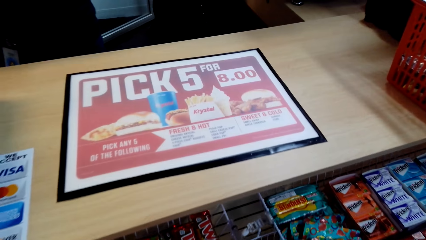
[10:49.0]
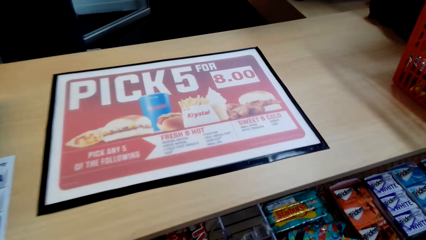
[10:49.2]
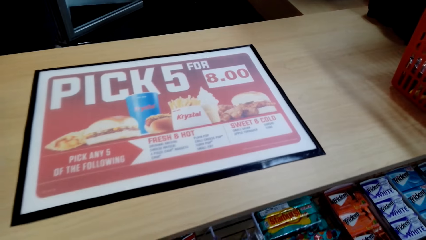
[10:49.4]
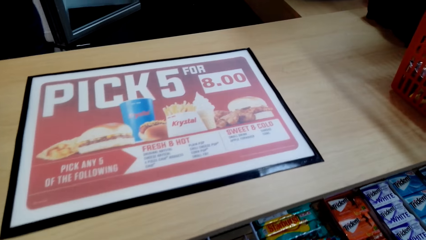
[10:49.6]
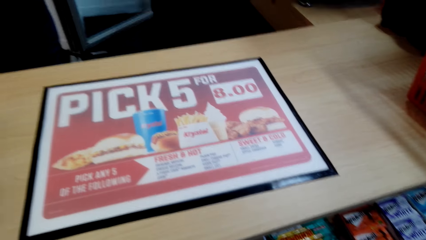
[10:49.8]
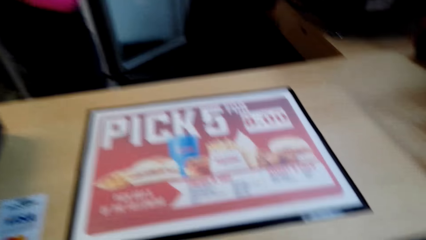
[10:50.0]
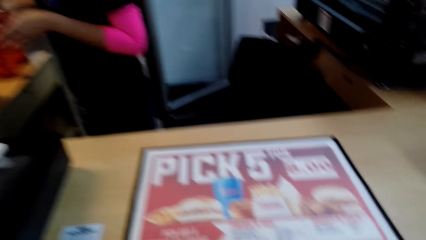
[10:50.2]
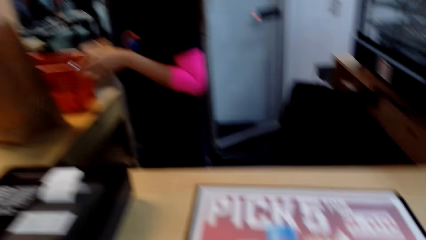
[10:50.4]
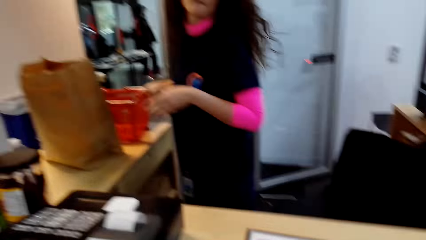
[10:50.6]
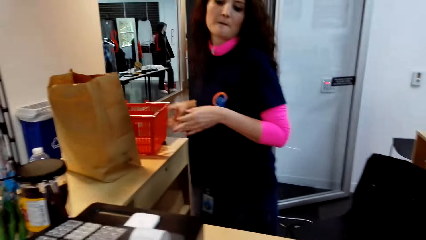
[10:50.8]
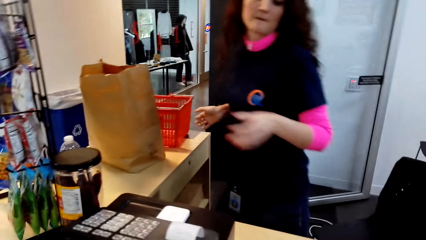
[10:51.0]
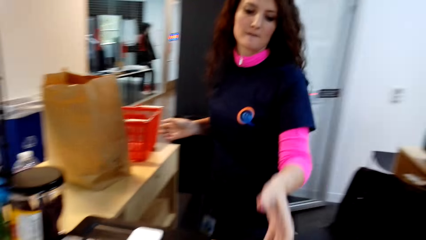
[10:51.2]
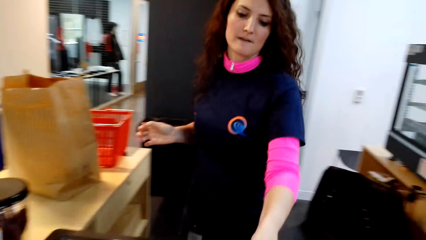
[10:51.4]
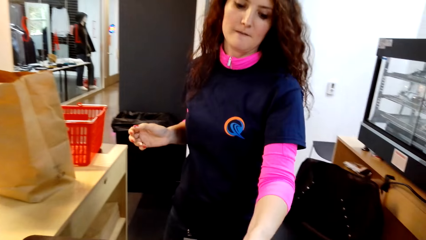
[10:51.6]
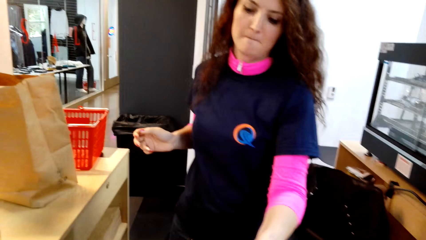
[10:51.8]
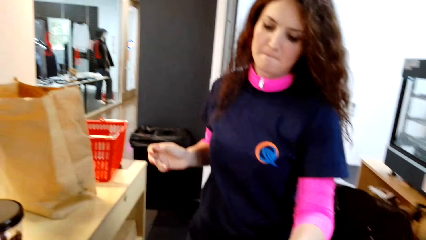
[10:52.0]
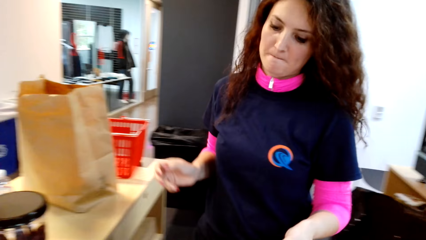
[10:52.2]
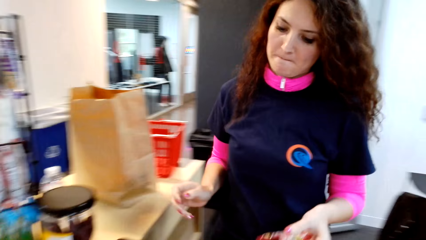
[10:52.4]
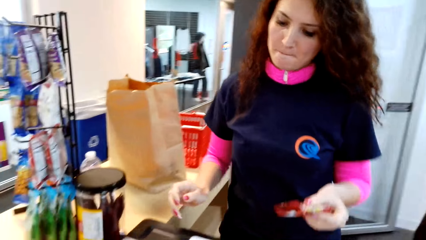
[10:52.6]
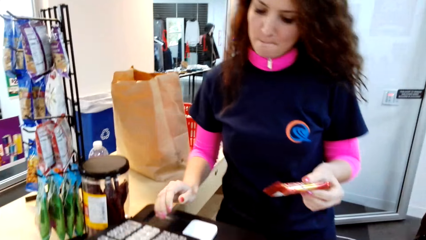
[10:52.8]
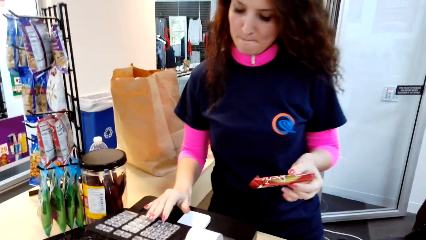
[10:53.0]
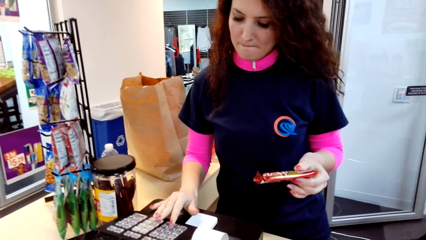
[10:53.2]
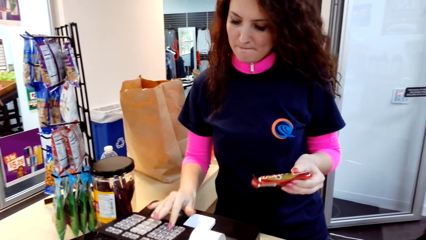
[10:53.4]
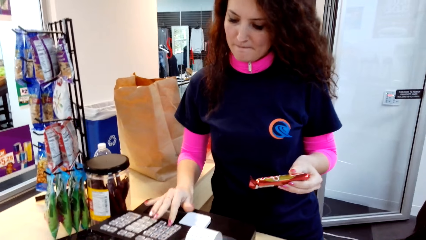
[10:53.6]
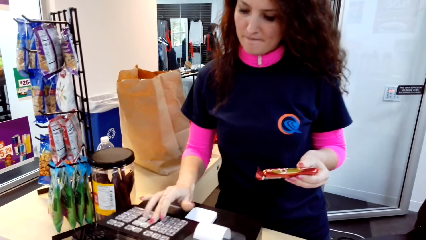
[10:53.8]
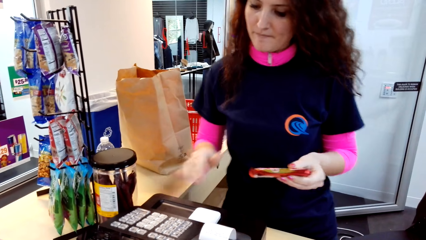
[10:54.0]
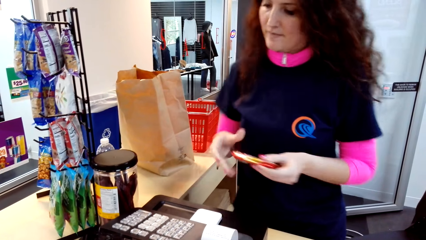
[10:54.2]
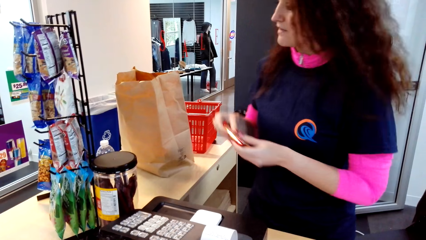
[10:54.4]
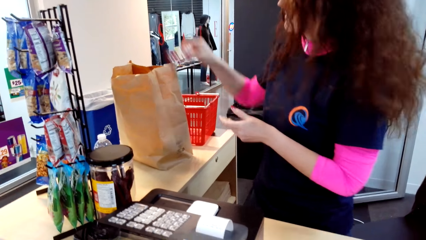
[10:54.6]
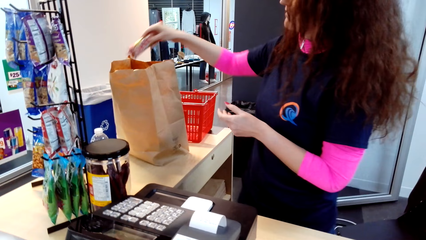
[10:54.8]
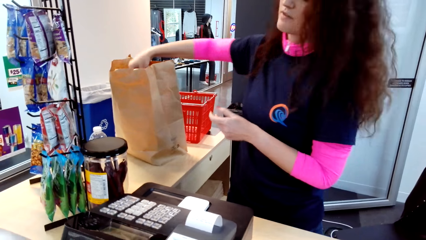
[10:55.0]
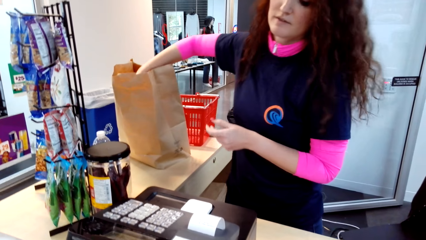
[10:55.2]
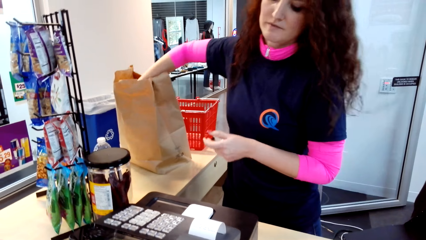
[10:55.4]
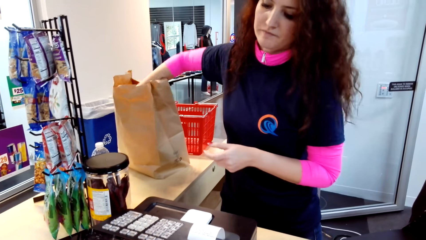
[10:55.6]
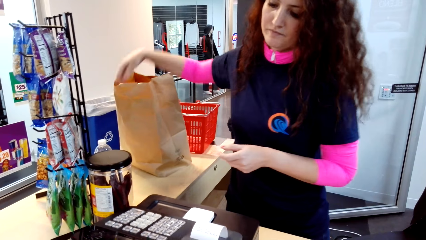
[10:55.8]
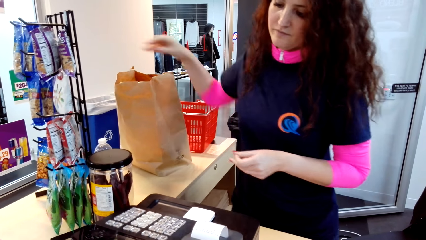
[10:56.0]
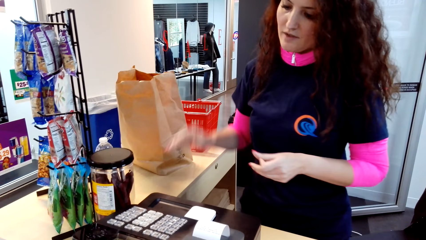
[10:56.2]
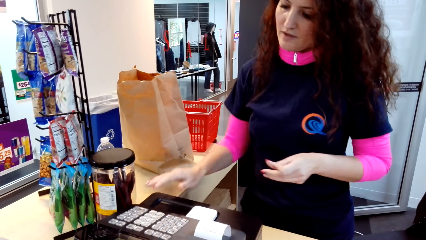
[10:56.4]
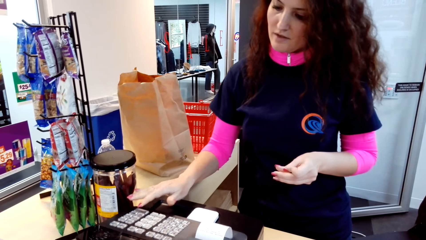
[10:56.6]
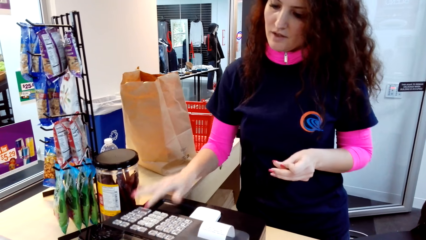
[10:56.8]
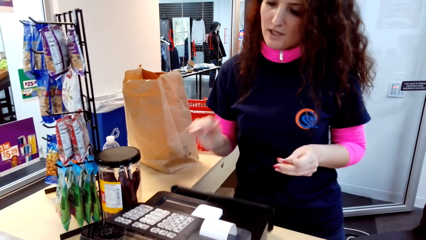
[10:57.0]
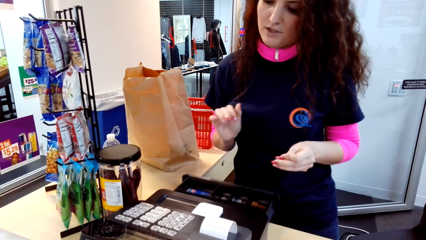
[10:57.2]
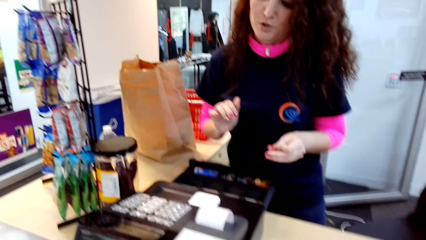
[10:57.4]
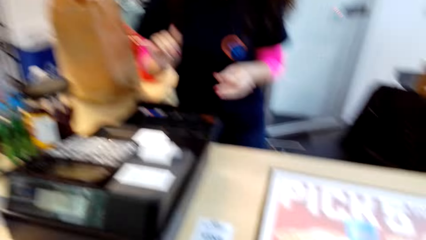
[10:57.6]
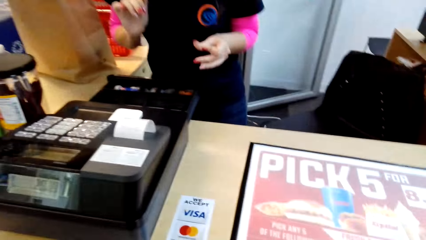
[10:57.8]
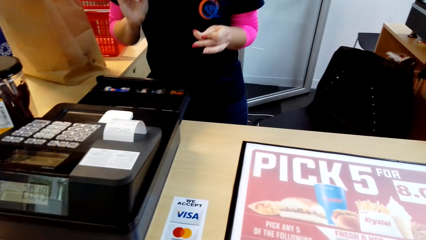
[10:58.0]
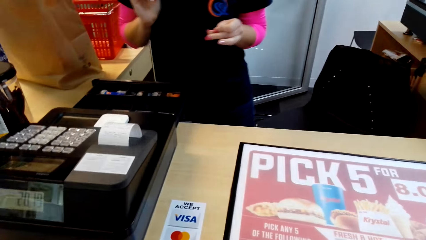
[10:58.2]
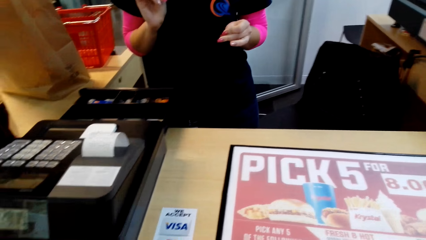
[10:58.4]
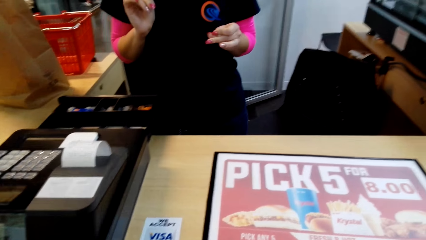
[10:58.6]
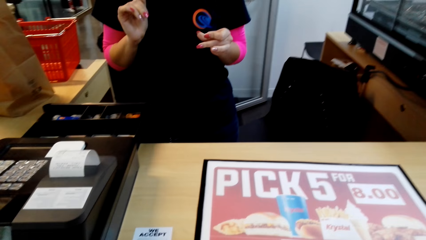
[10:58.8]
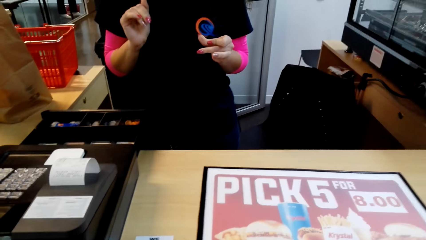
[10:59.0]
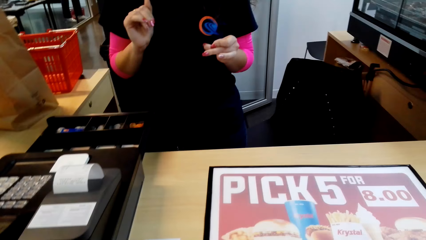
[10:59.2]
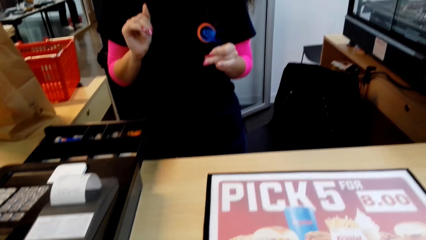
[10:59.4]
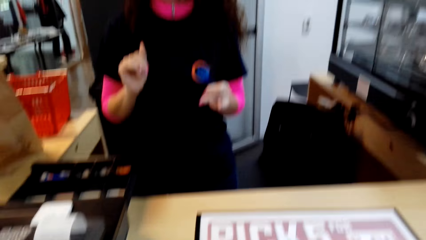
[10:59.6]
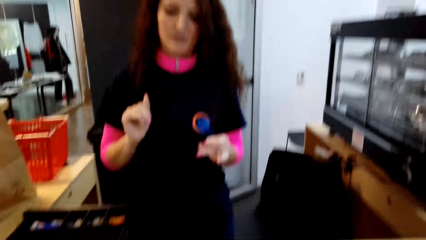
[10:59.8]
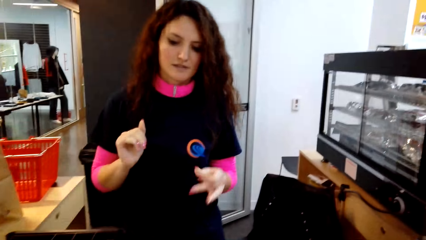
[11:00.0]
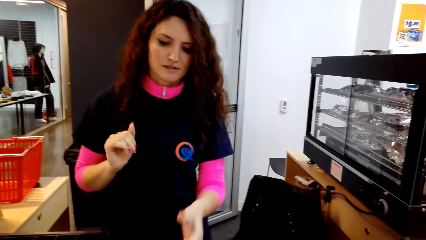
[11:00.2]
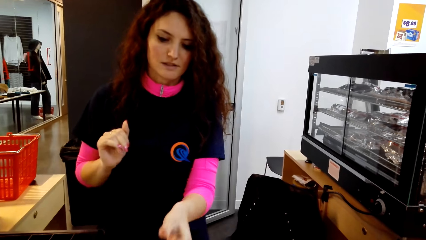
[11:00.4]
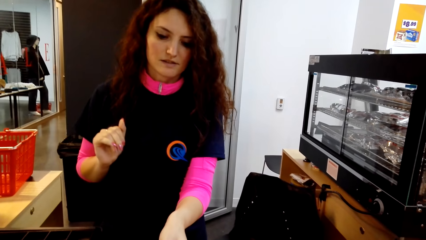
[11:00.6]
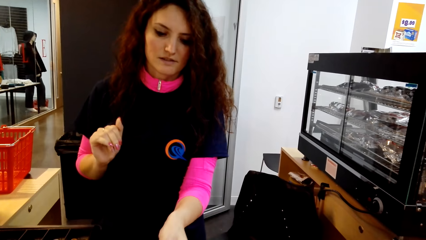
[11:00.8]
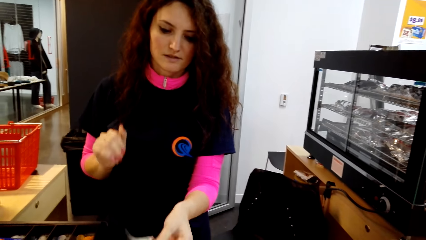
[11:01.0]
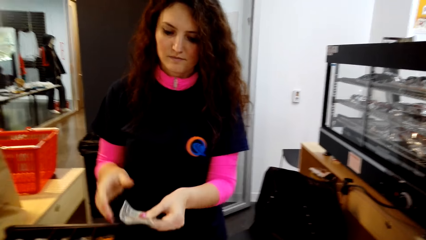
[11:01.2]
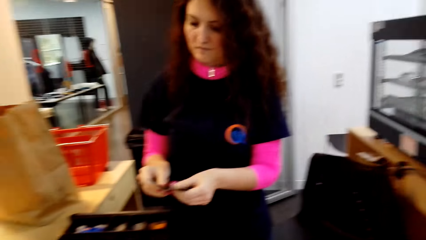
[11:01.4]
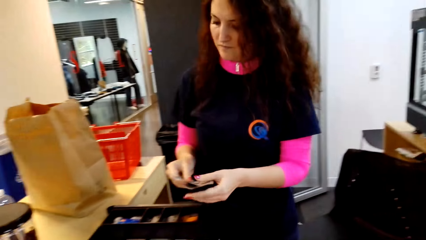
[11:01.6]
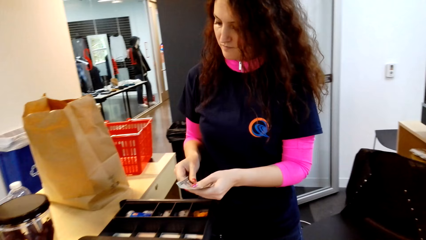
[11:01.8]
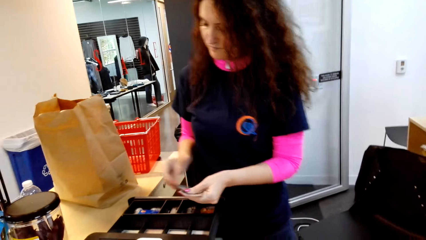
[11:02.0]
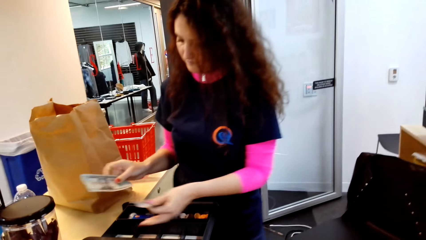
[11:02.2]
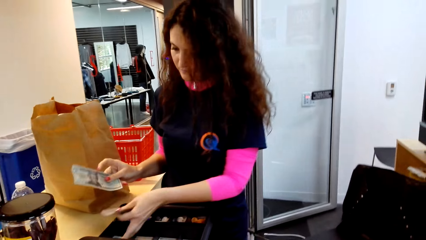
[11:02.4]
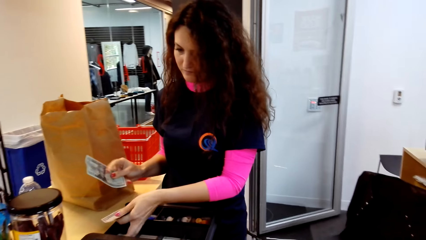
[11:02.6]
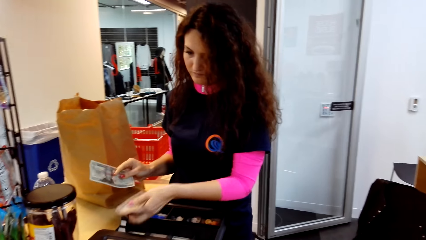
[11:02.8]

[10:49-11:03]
The camera wearer stands on the floor. A woman picks something on the table. She operates a machine with her right hand. She puts something in the paper bag. She operates the machine with her right hand. She stands on the floor.

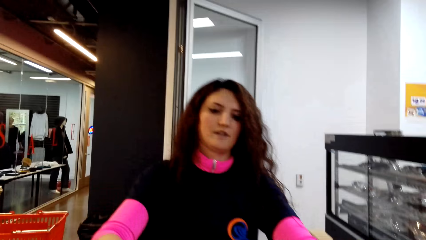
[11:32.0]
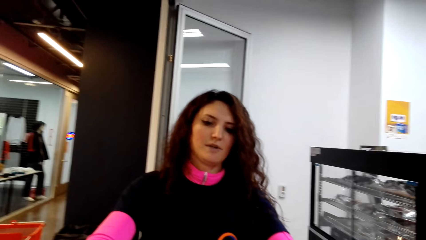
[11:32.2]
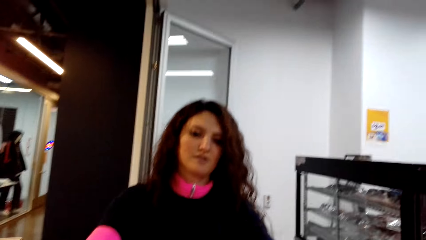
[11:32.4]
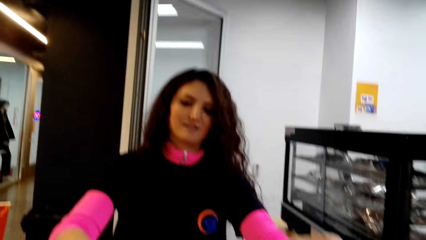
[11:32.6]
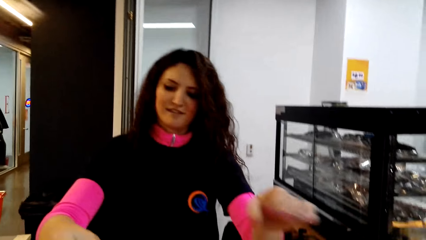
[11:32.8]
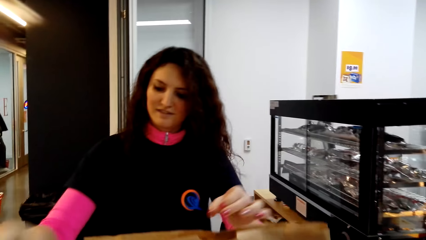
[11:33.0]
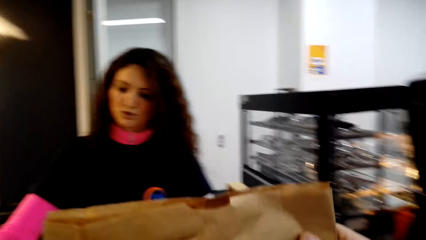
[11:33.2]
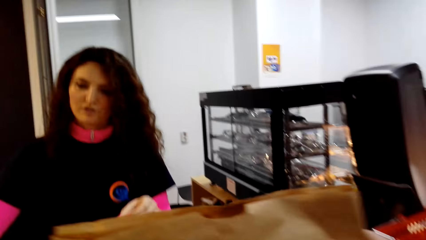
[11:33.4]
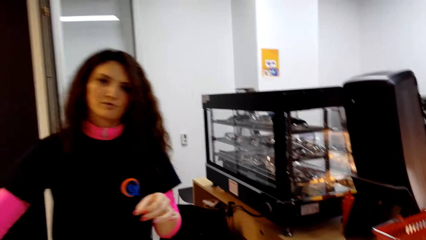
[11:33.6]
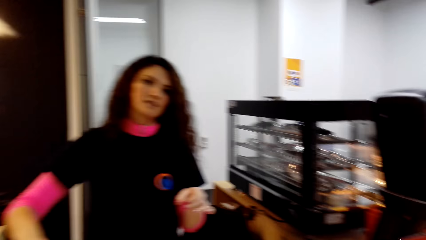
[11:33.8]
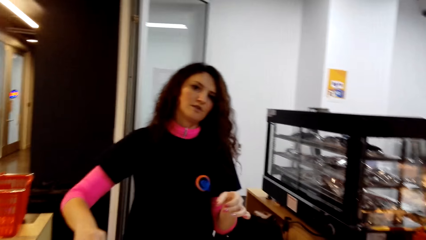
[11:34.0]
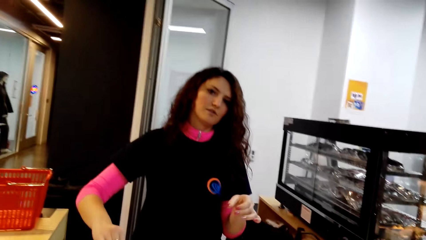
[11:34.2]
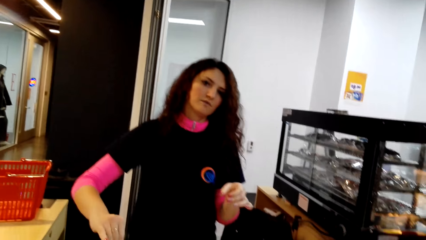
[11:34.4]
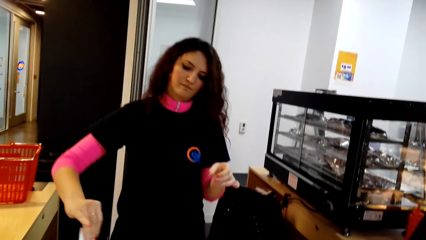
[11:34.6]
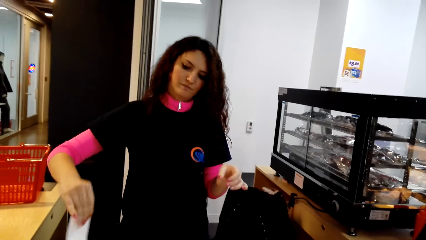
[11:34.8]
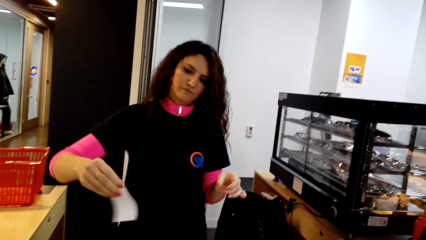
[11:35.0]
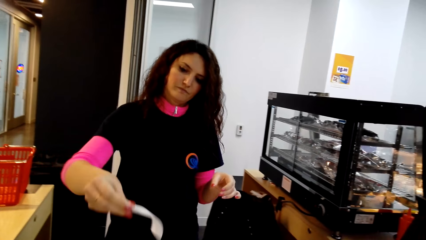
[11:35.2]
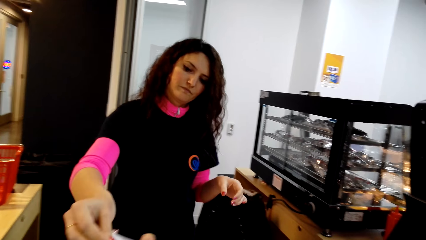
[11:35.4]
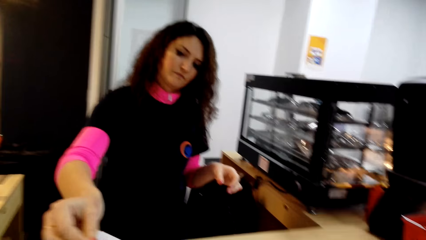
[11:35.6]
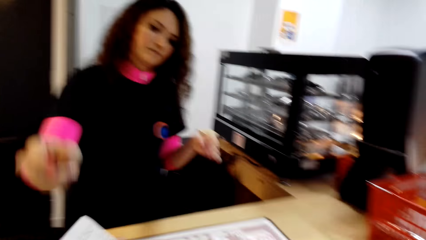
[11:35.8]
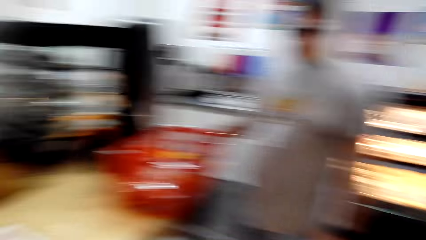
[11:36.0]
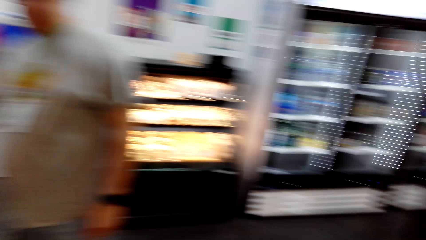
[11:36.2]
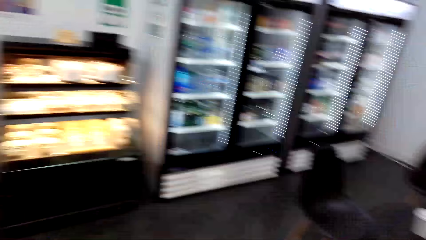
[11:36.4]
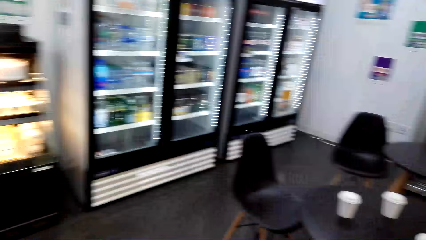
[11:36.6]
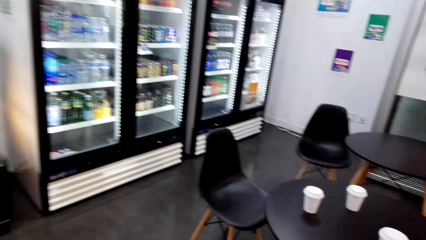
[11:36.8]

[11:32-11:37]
The camera wearer picks the paper bag. They stand on the floor and walk on the floor.
